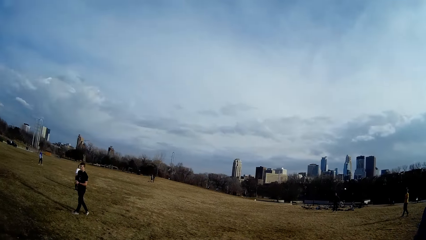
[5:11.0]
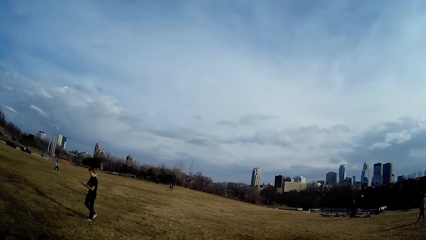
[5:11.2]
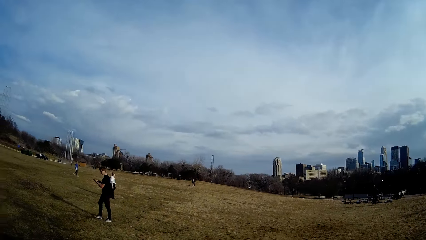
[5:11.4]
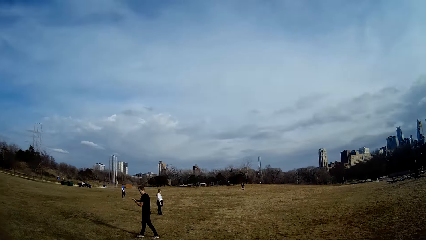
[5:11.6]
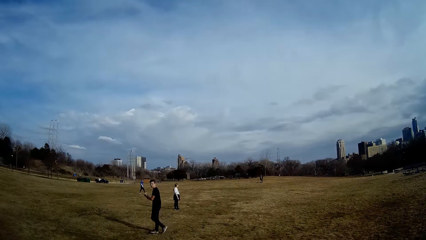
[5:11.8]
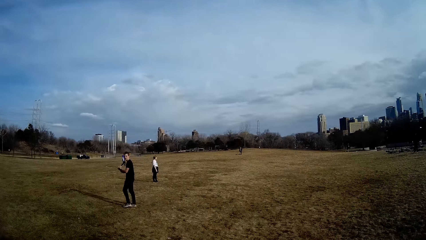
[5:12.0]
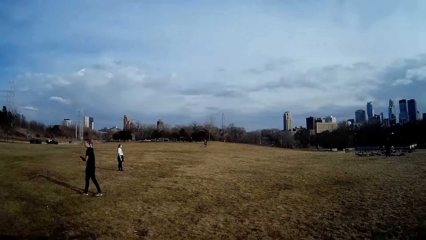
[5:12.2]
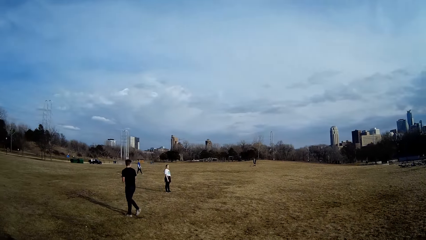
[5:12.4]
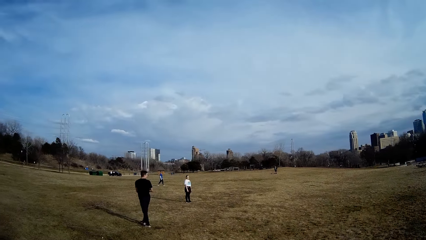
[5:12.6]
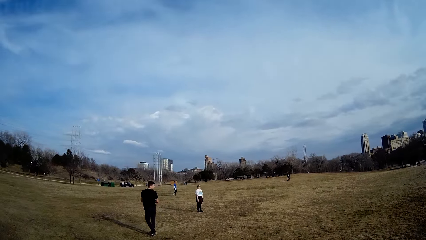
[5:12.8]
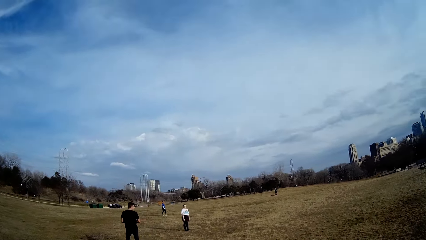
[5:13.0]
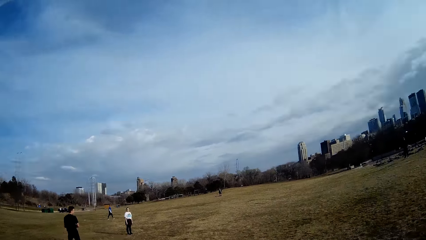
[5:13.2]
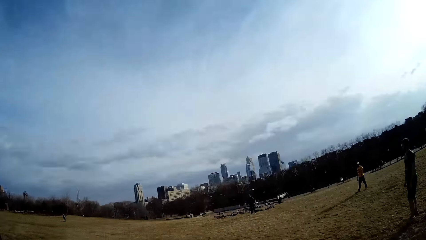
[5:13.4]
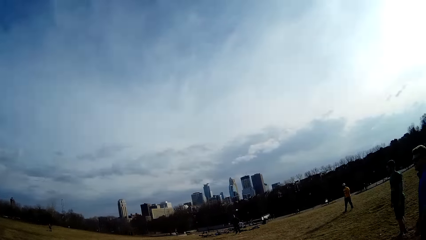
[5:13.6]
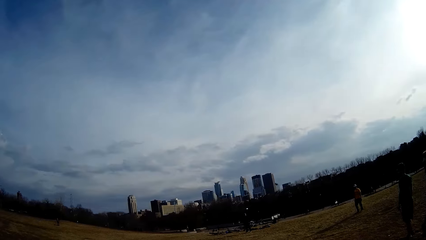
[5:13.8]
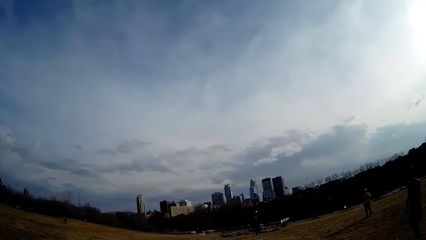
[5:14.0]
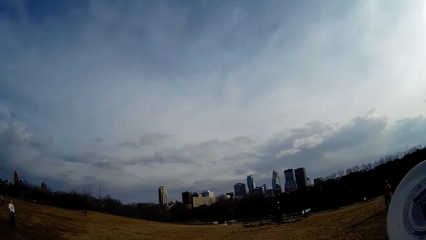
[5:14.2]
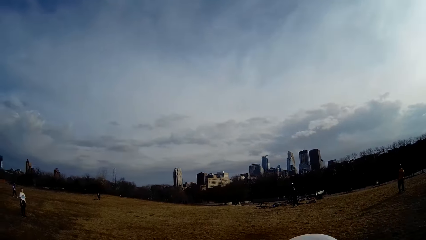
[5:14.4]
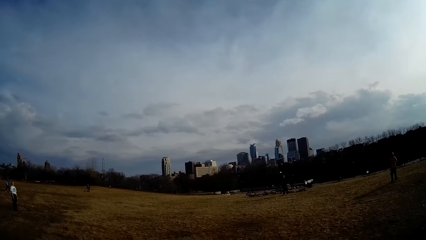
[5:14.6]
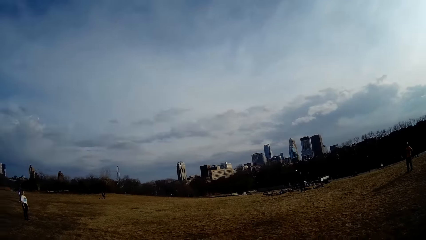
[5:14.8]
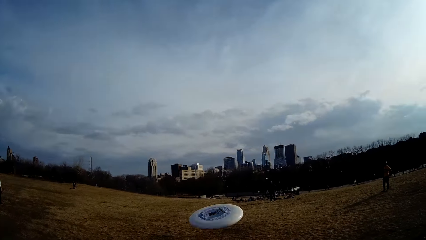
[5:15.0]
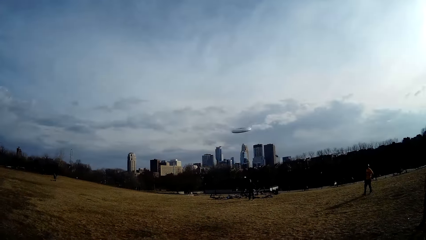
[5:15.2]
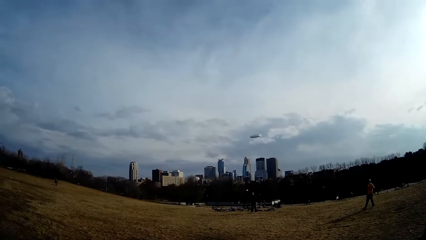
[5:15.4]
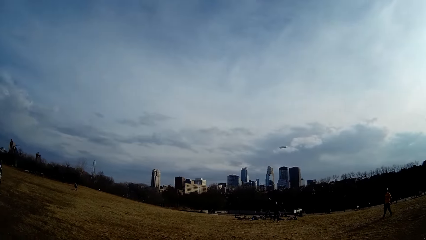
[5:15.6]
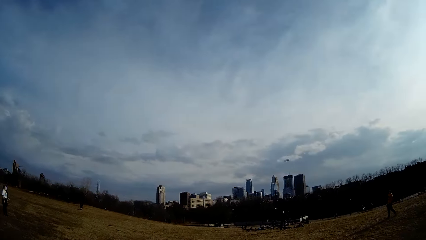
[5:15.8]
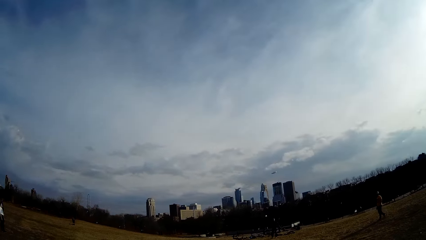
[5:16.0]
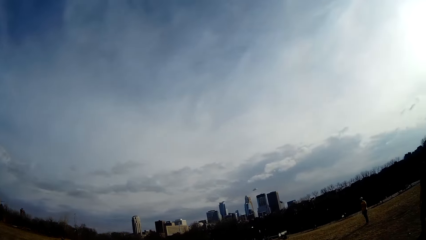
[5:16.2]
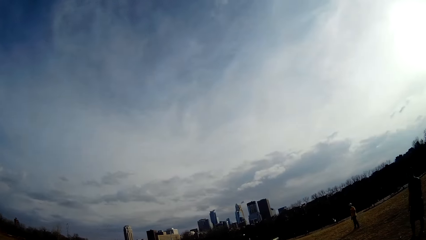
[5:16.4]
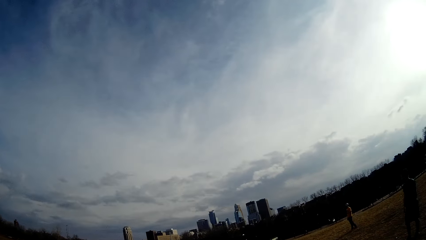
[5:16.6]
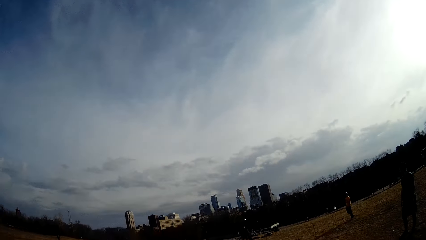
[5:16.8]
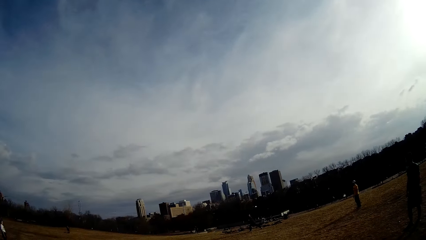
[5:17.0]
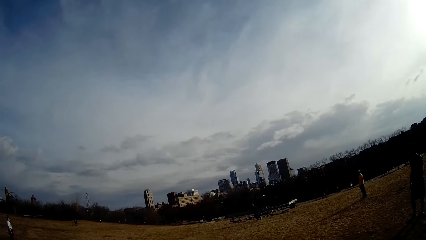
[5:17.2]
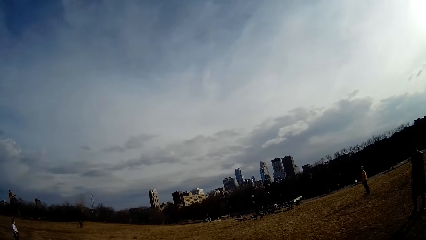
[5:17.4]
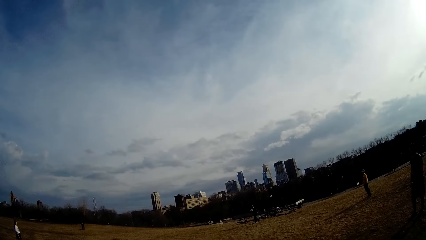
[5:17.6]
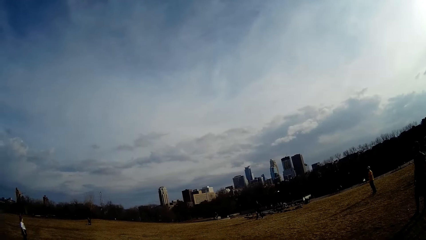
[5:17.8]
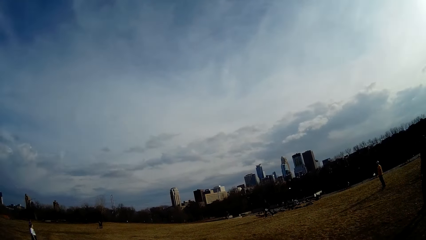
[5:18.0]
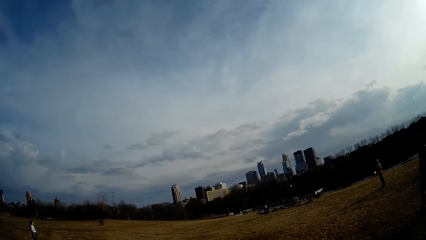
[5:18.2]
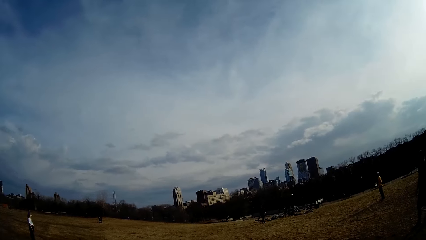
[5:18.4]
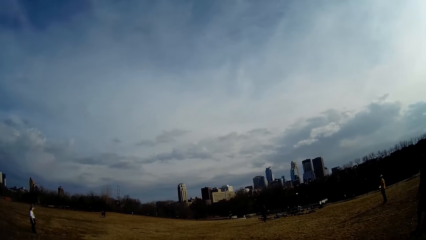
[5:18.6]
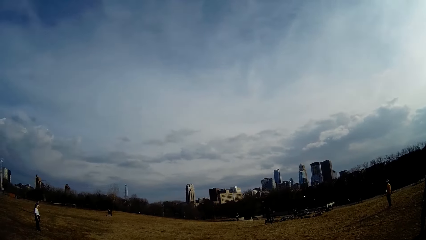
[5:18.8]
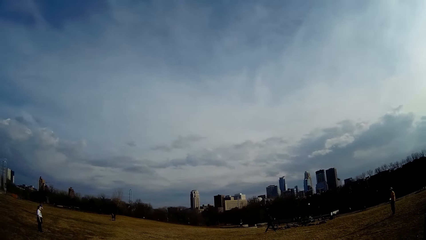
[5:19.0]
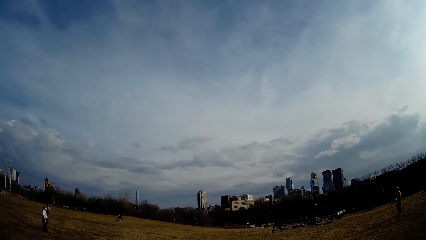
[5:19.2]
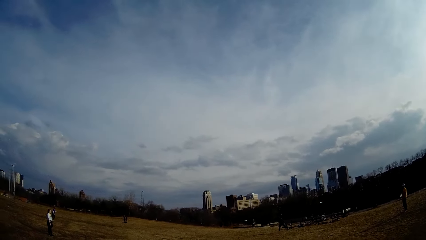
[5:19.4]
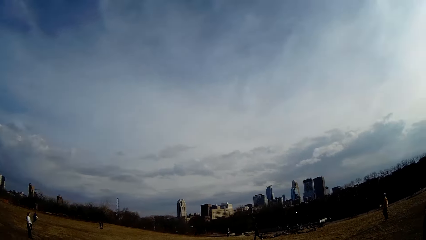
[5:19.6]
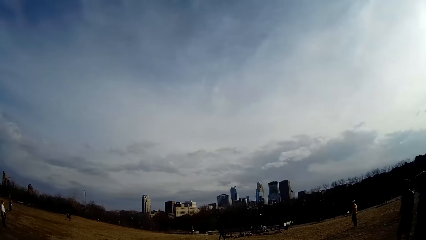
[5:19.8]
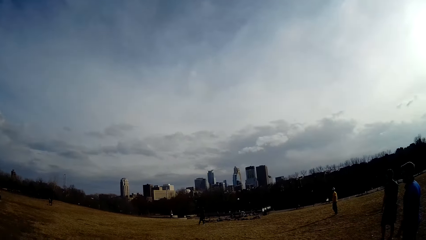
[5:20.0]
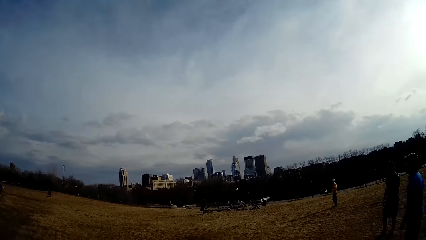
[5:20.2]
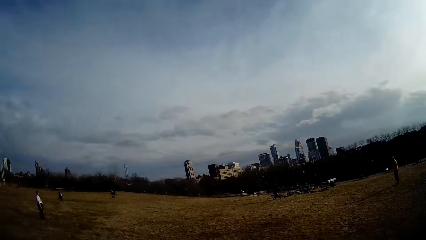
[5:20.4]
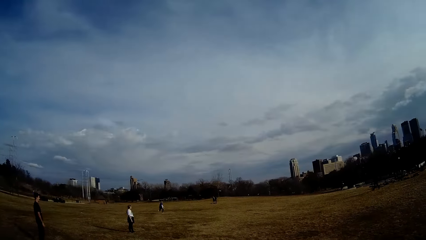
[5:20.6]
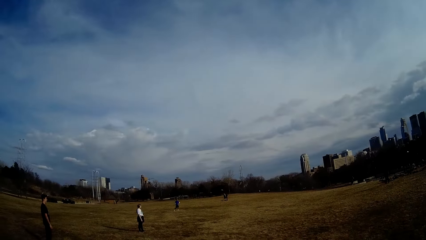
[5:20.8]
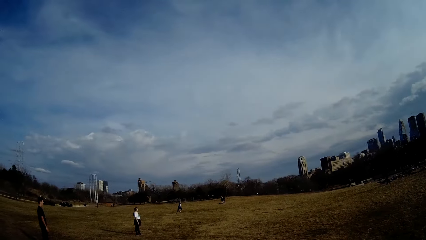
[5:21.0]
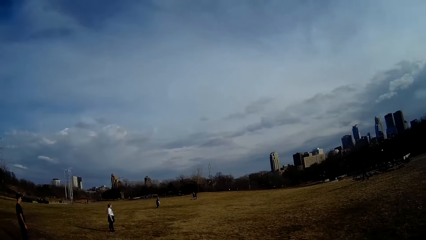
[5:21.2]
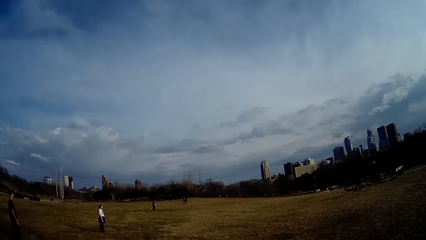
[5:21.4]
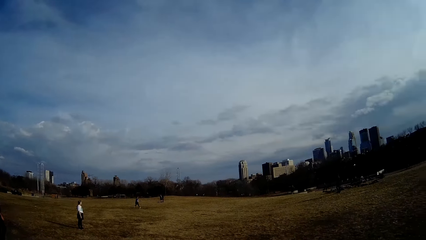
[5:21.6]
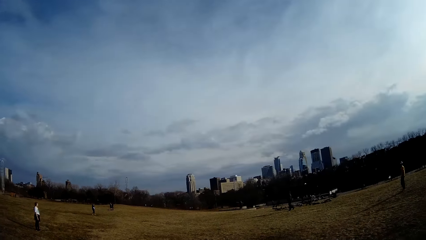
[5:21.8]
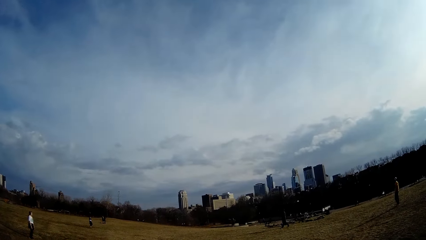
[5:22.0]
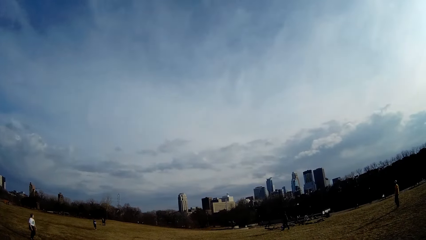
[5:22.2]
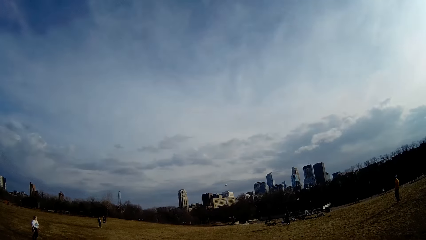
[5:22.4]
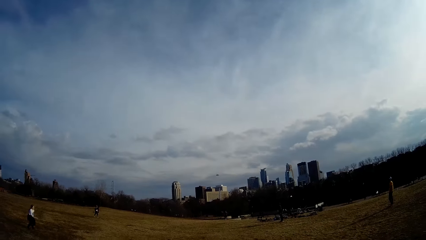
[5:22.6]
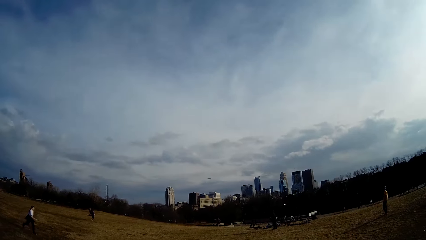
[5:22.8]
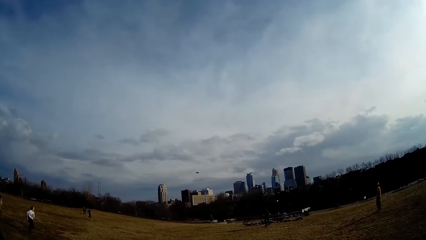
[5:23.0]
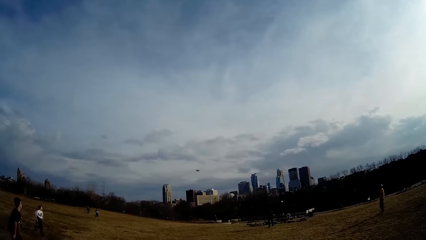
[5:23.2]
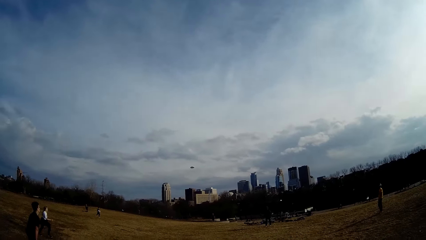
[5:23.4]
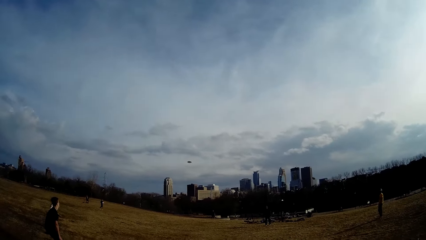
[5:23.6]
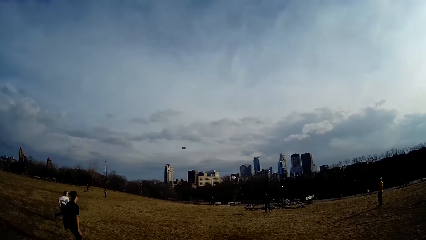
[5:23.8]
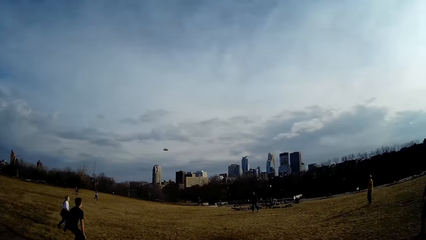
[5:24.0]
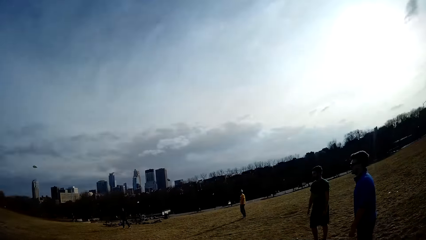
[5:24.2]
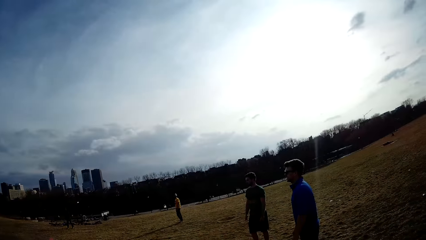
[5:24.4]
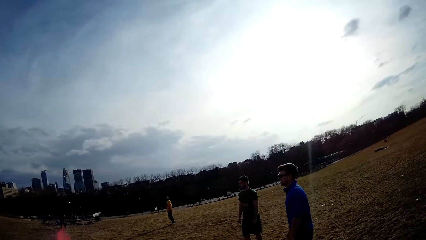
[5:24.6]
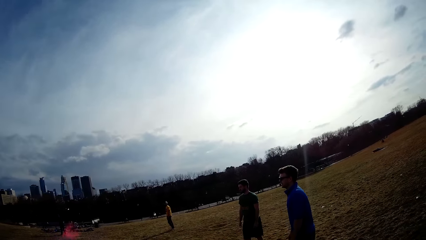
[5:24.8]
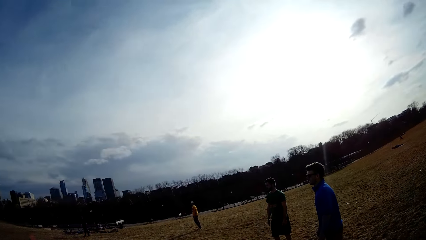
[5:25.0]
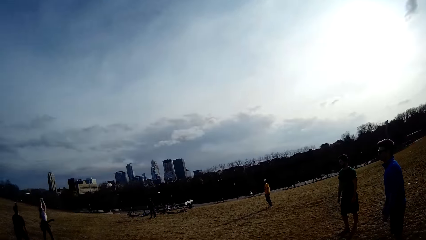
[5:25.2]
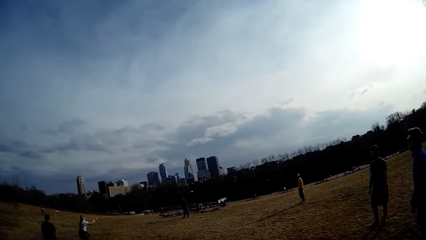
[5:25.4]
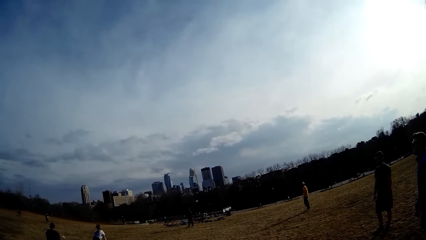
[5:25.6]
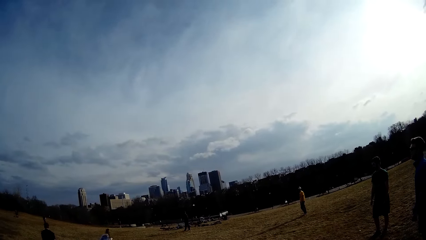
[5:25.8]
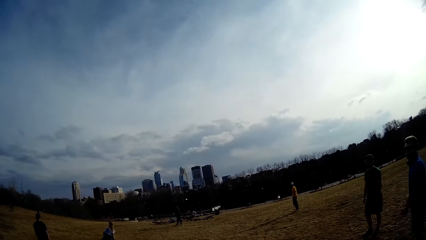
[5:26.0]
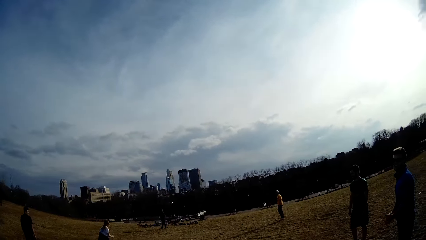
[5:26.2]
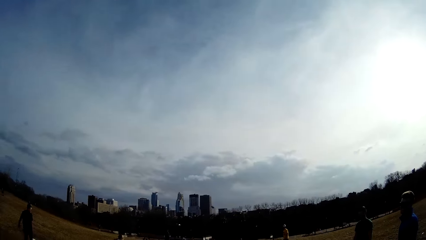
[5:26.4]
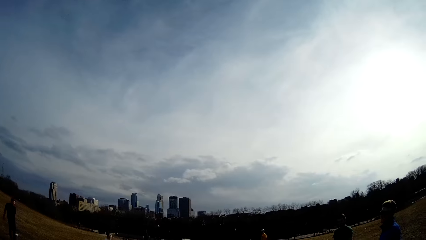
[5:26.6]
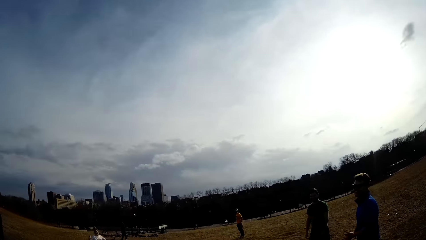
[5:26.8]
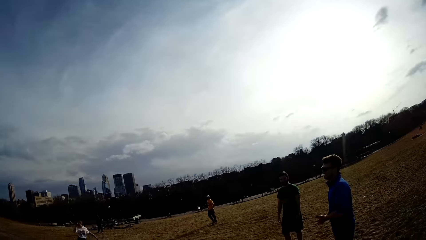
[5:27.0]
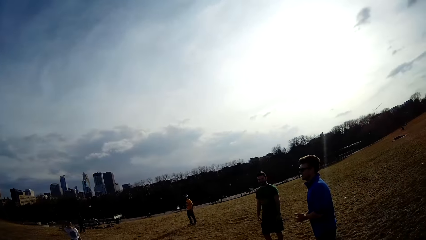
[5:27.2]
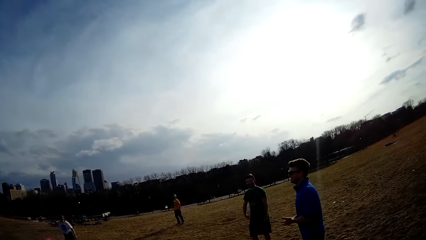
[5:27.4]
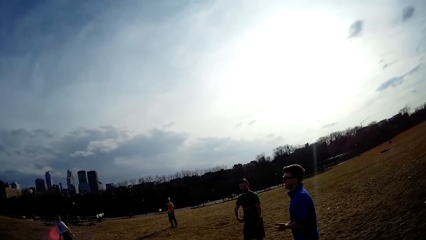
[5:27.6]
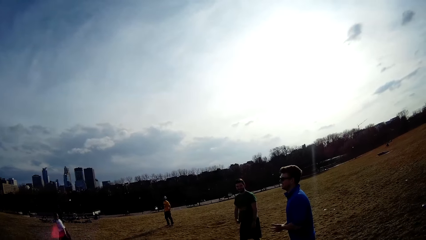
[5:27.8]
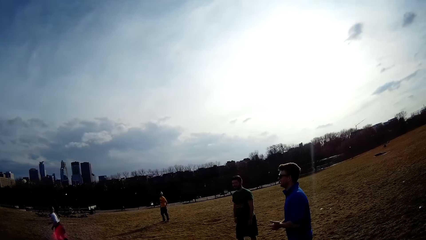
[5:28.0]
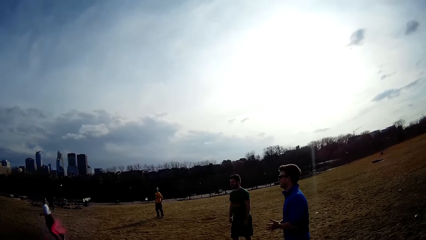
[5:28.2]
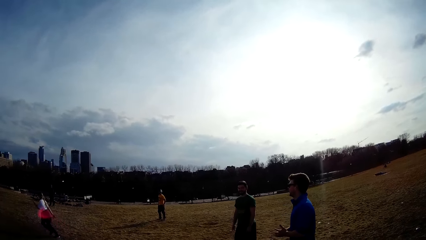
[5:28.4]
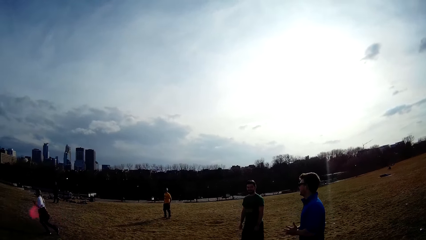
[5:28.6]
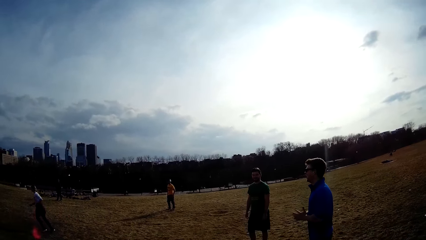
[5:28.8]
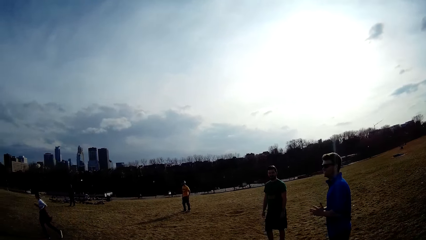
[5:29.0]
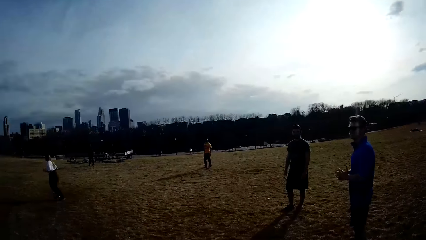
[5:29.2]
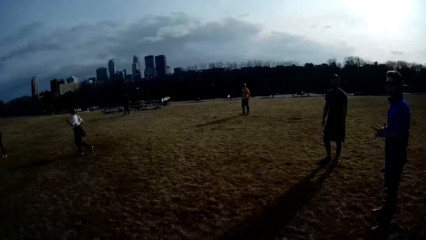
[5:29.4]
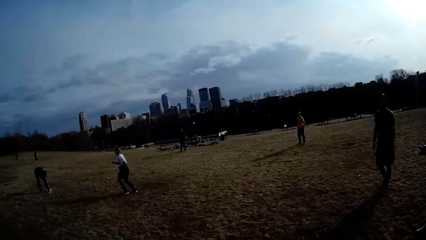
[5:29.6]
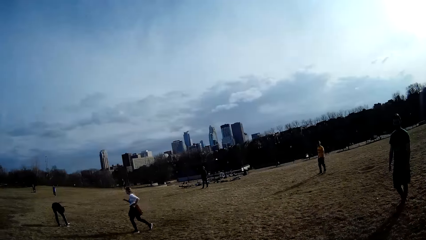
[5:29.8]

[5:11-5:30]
The camera wearer flings the ball or discus in the air. A man catches the ball. The camera wearer looks around. A woman and another man pursue the ball.
